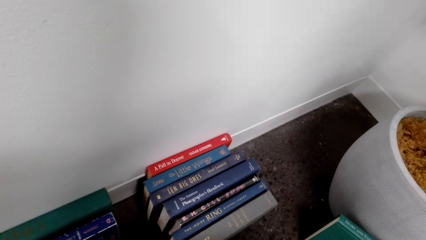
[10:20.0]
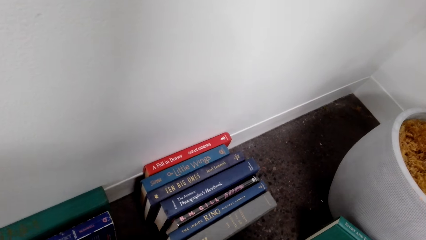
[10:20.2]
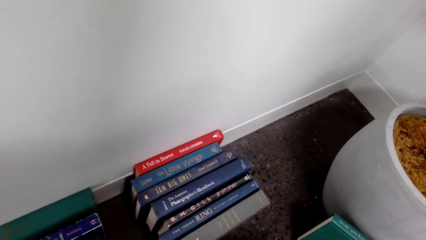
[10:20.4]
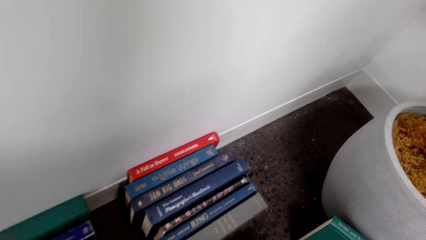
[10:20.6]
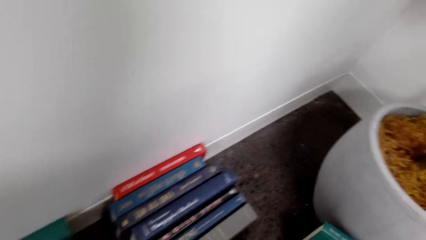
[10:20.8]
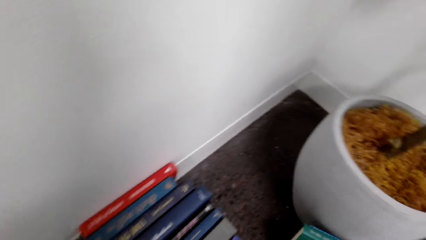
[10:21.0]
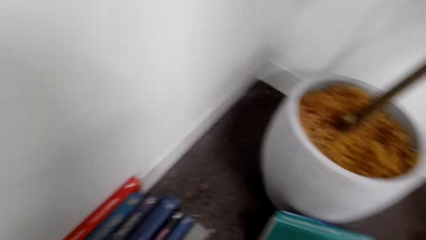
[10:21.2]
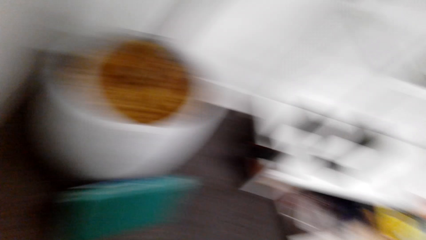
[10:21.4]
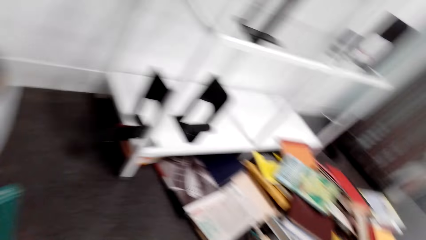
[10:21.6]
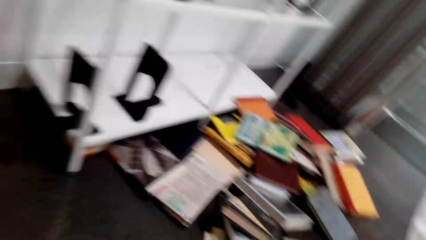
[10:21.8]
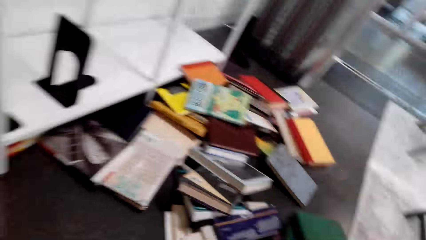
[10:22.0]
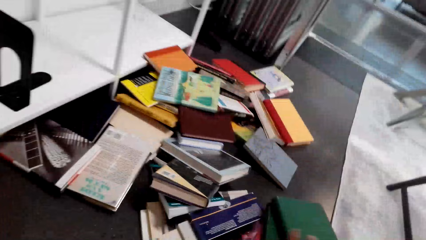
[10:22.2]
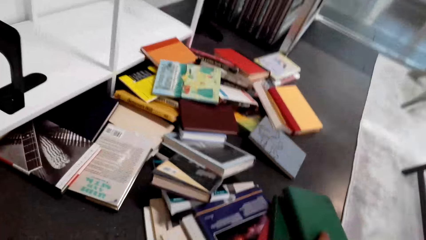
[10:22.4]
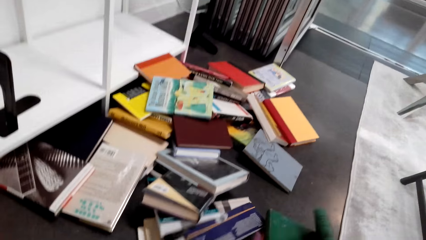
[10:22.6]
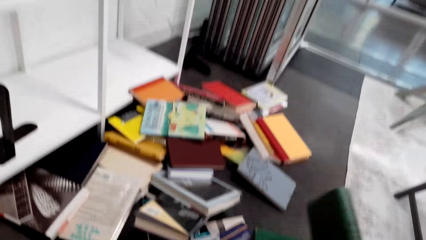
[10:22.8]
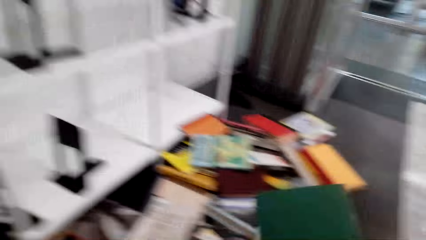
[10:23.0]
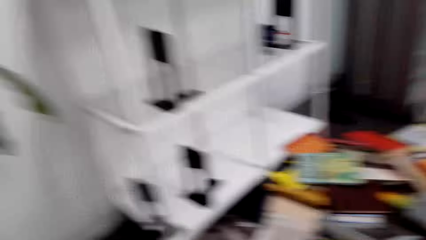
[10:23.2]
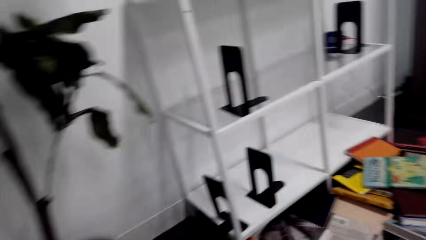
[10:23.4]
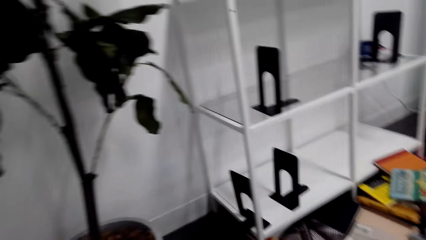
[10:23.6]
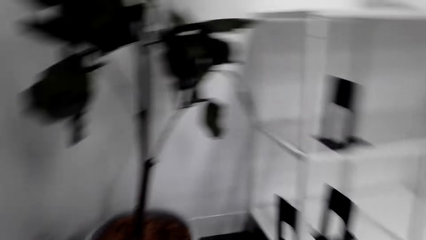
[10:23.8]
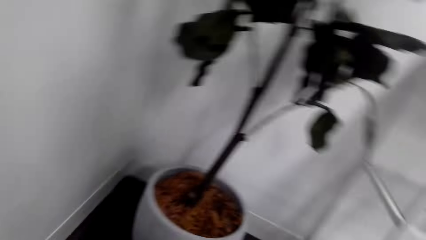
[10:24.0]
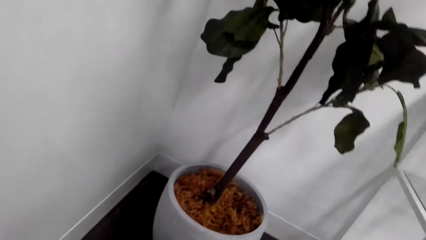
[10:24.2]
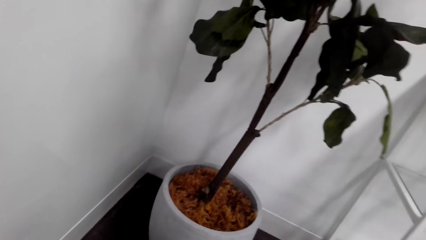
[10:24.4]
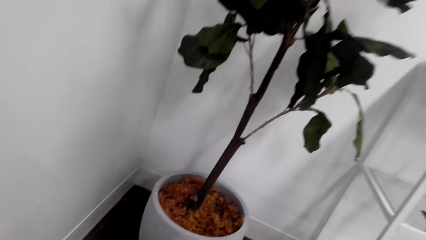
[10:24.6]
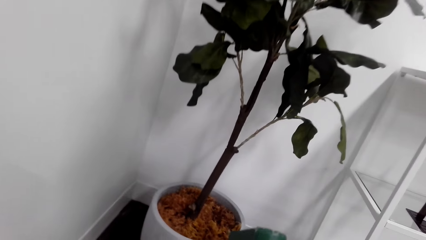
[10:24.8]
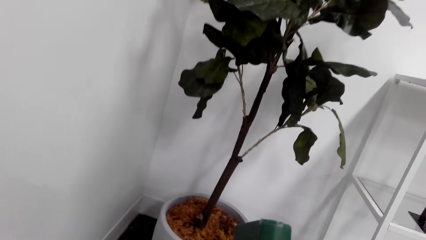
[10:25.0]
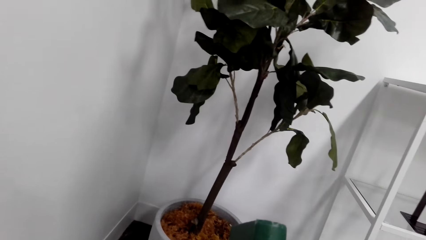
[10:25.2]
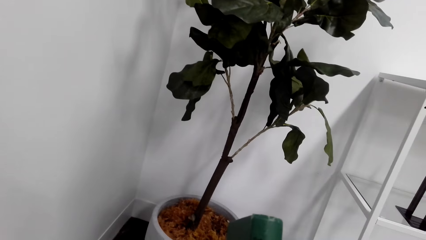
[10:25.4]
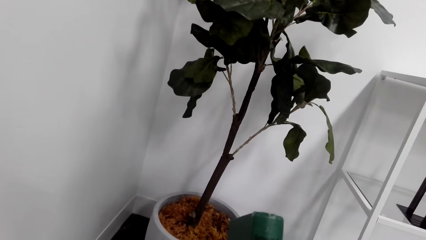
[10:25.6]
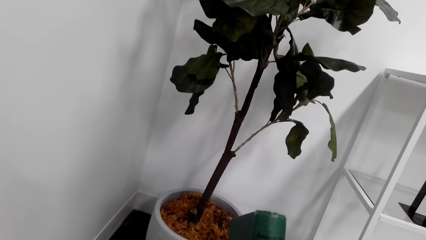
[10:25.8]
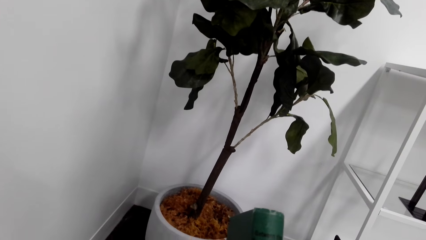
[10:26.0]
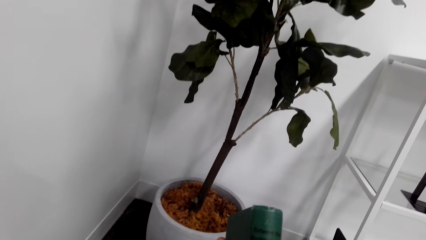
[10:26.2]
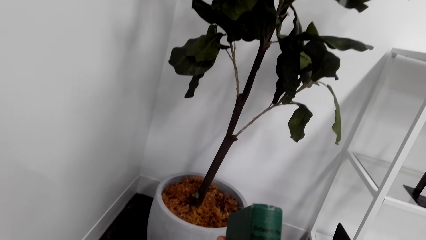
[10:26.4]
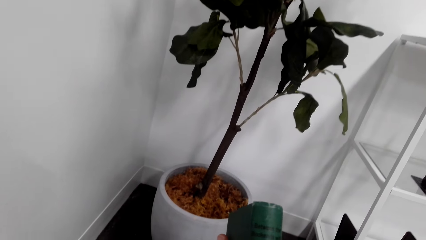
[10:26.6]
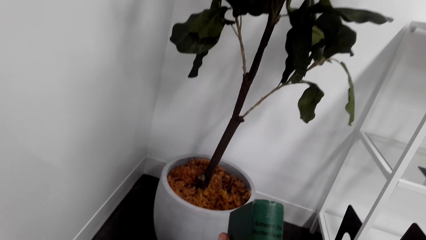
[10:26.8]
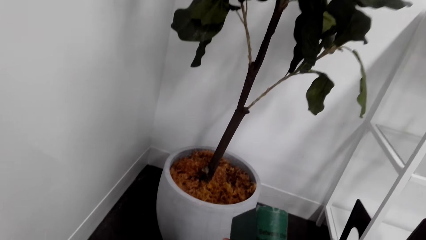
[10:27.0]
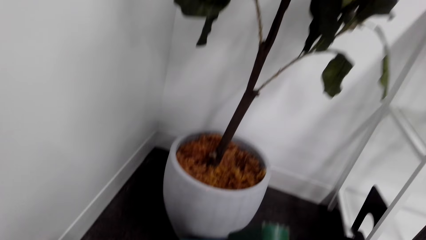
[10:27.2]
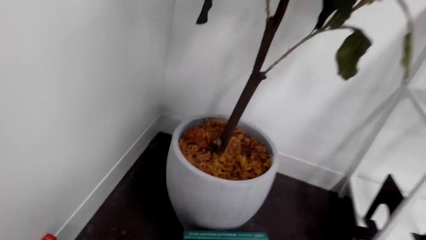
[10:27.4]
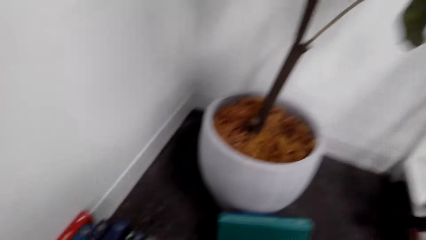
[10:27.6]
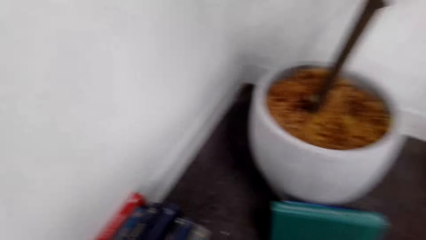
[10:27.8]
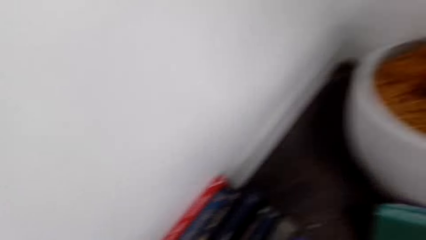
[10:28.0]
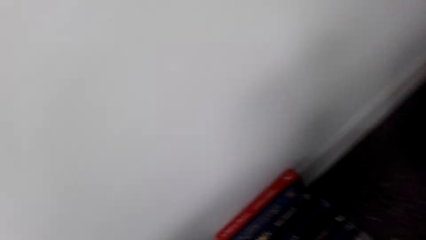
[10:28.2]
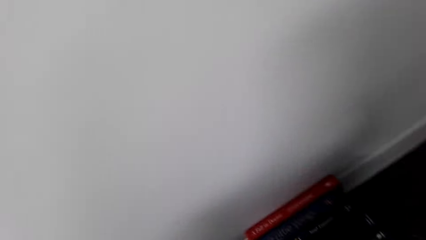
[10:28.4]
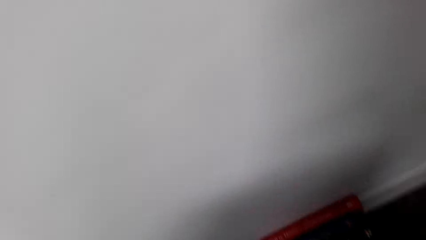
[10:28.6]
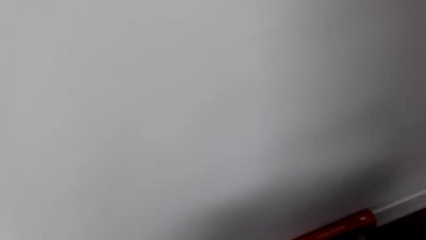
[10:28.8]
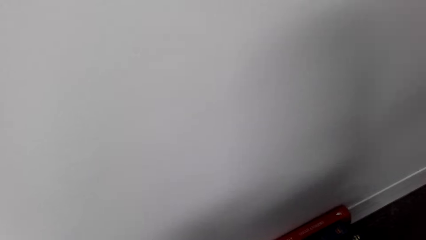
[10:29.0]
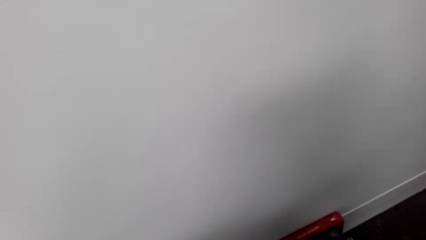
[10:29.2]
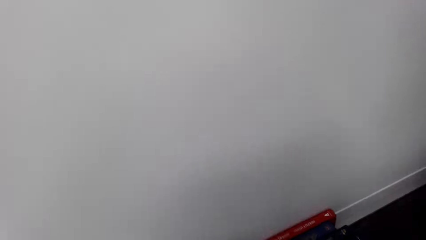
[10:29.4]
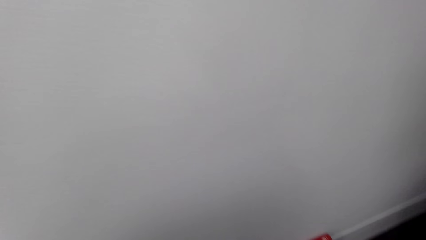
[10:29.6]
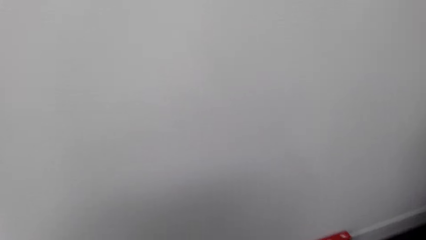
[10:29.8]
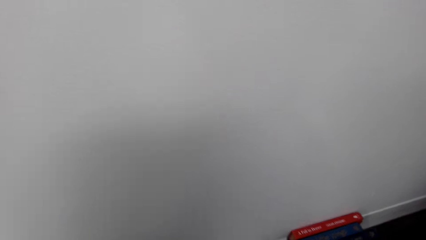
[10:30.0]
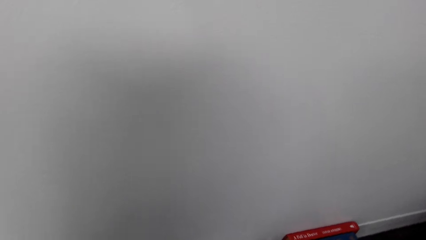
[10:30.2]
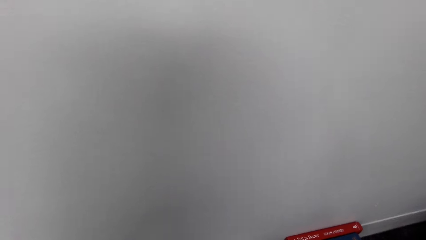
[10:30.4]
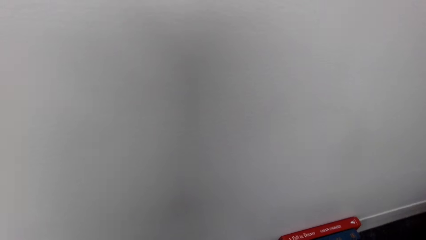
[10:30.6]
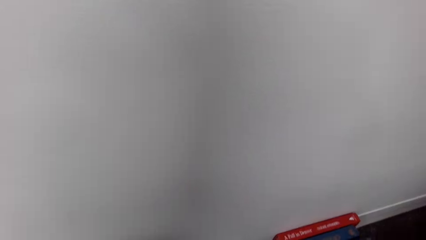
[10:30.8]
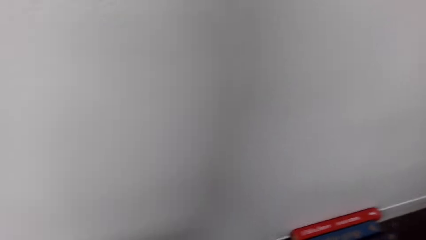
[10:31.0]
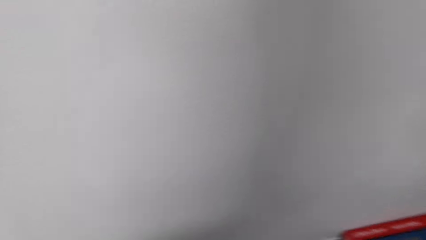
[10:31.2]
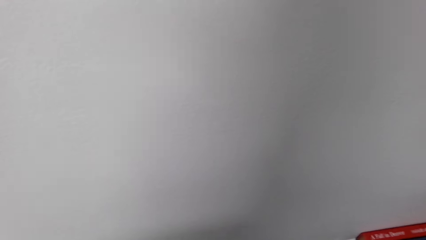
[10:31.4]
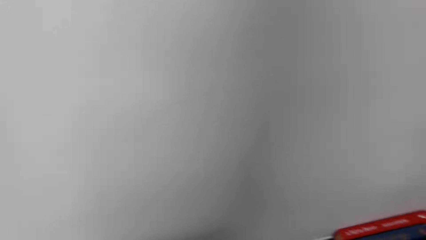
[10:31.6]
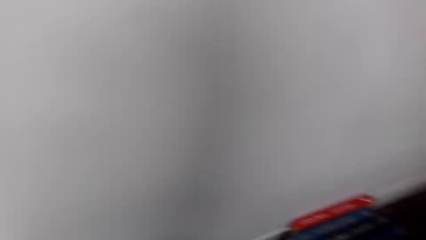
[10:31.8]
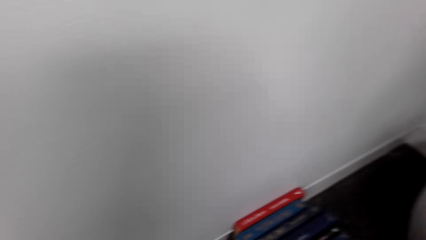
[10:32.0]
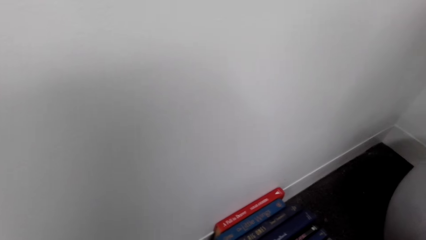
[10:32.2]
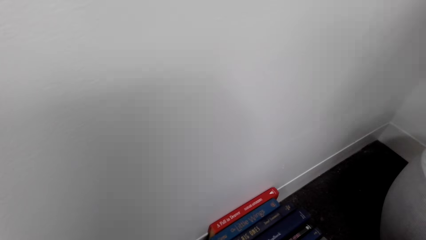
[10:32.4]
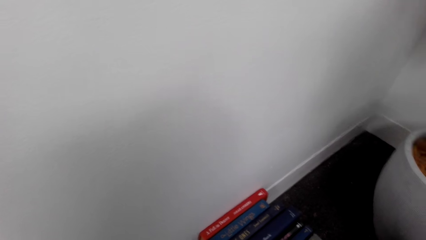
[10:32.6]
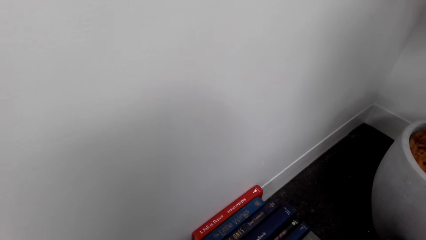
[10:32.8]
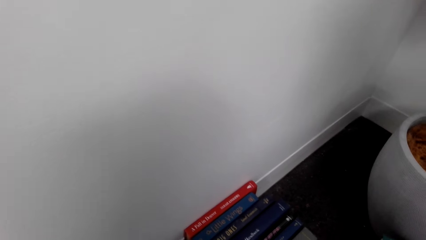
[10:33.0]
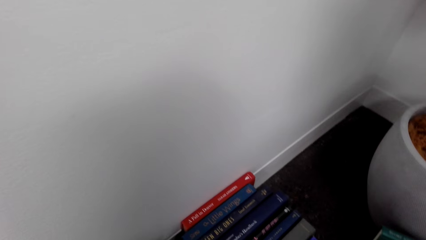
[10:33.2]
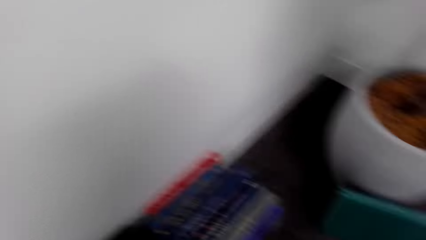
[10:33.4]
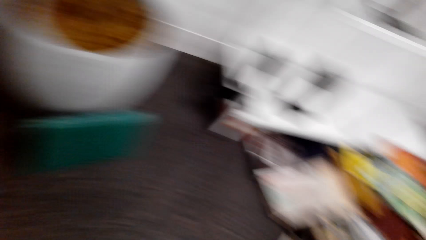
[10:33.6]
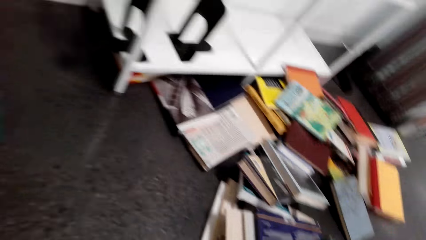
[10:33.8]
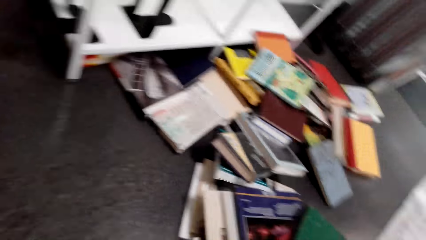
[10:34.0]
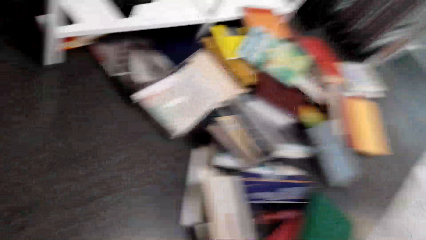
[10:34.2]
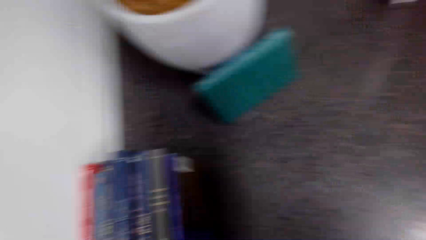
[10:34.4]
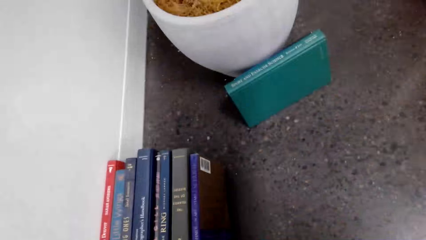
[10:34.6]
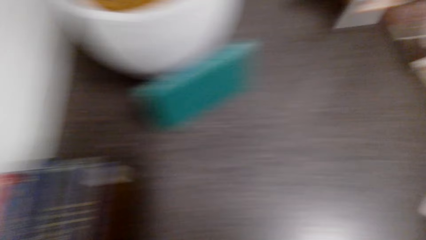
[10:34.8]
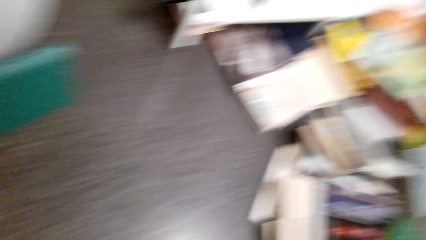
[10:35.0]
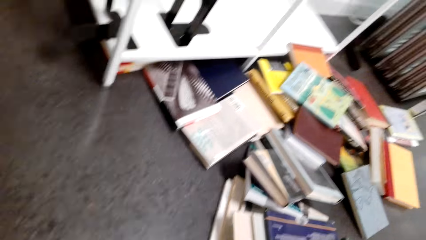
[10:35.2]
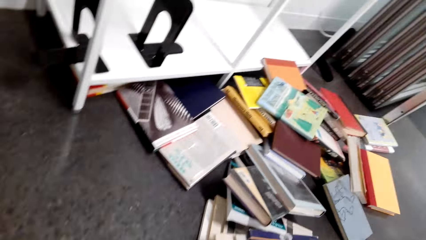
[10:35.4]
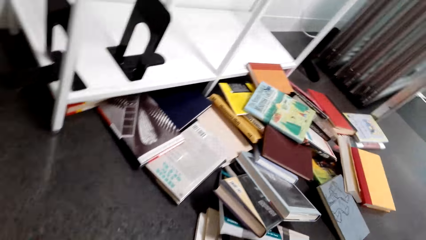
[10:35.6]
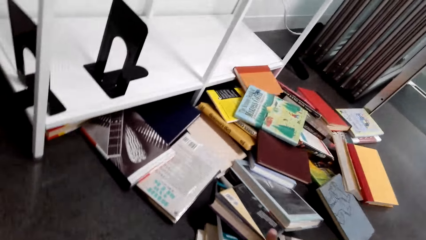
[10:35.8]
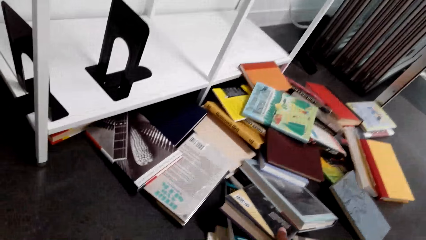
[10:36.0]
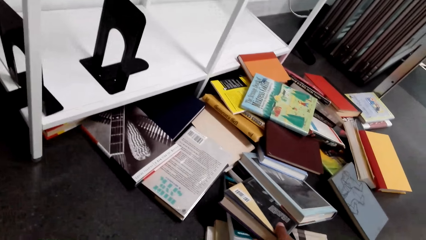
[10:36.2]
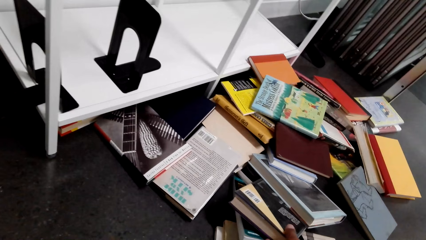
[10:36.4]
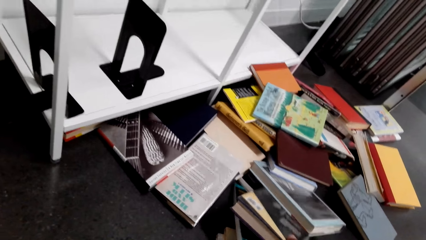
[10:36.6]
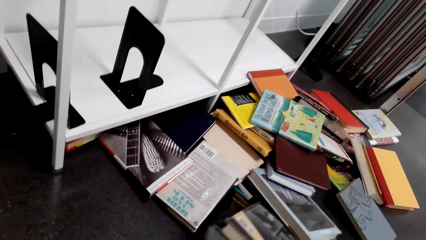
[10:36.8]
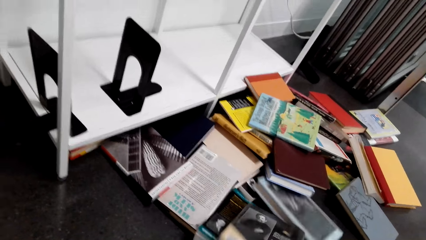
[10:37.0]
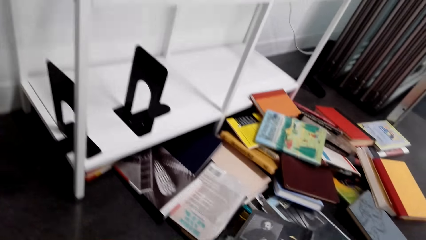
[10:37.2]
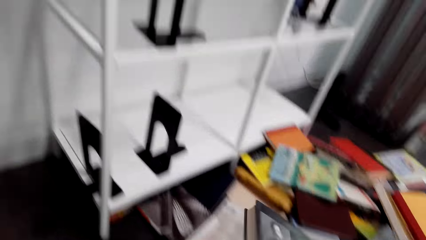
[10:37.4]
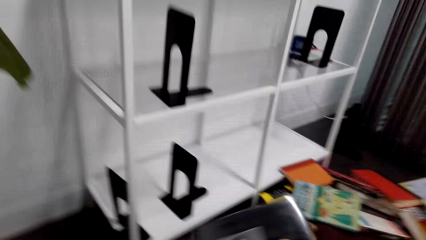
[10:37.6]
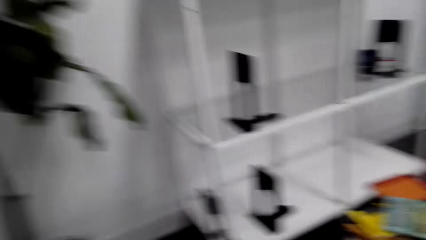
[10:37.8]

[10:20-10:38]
The camera wearer puts the book down. They turn to the books. They pick a book from the floor, lift the book, look at the book, look around and look at the vase. They lift the book. They put the book down. They move the book and look at the book. They turn around. They pull a book from the floor and lift the book.
